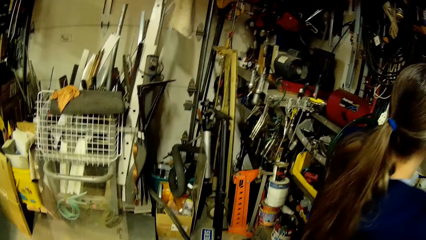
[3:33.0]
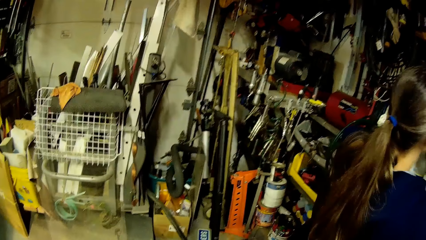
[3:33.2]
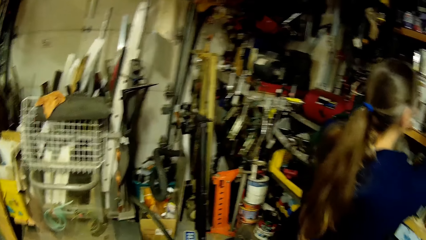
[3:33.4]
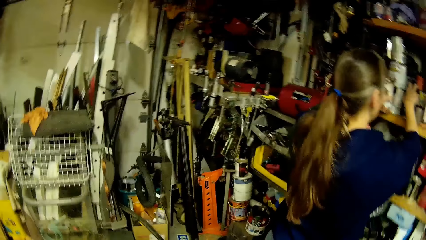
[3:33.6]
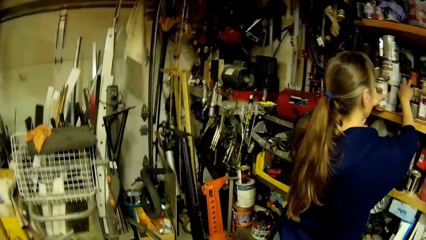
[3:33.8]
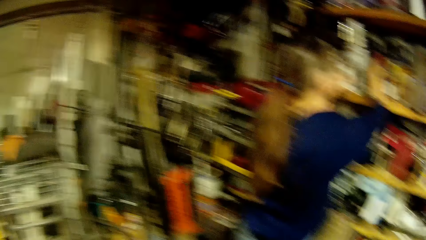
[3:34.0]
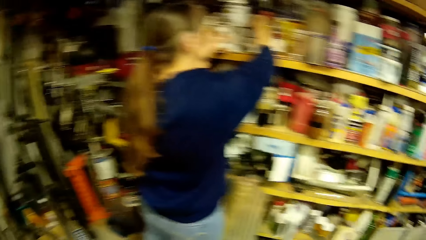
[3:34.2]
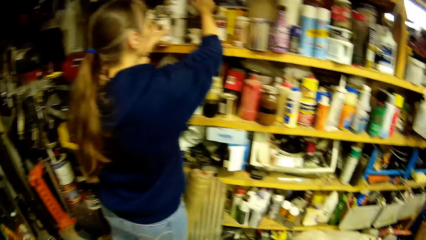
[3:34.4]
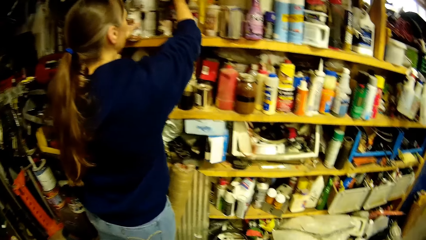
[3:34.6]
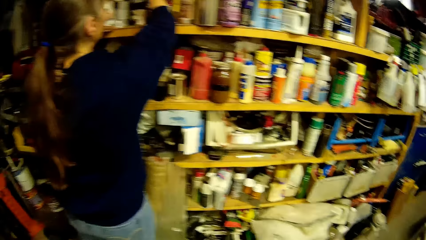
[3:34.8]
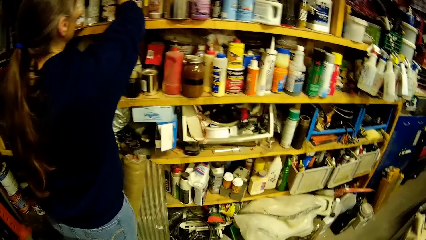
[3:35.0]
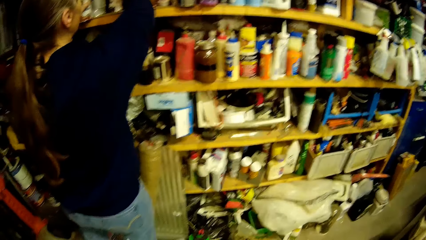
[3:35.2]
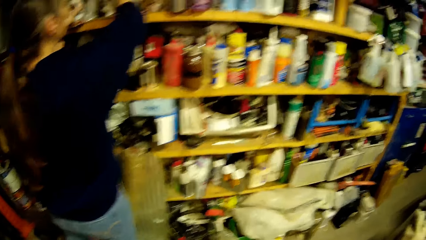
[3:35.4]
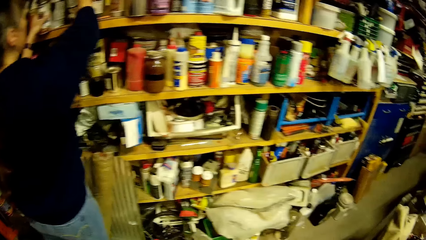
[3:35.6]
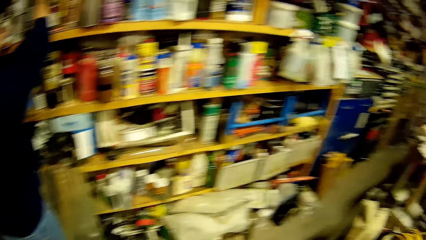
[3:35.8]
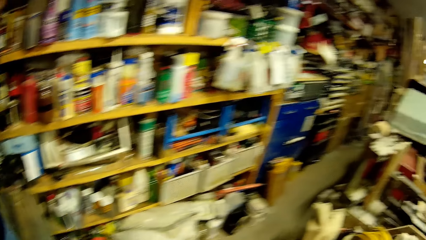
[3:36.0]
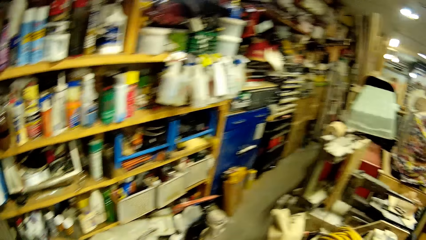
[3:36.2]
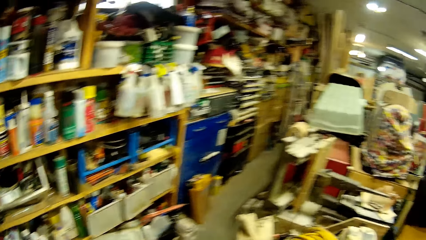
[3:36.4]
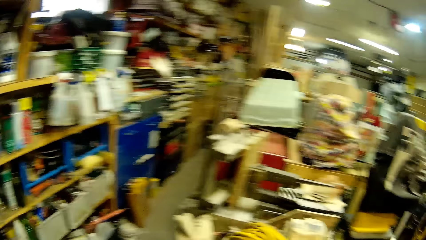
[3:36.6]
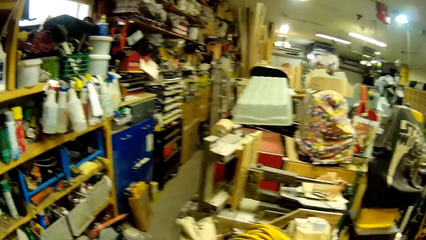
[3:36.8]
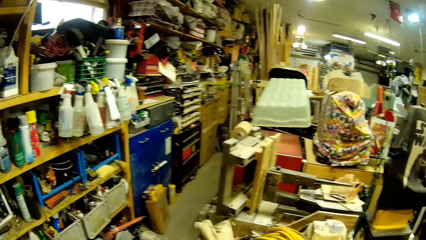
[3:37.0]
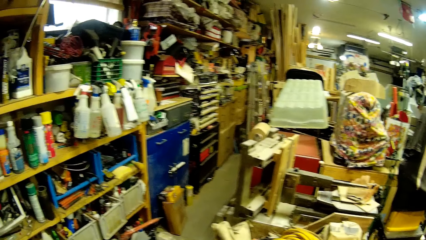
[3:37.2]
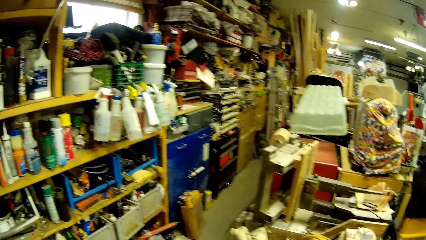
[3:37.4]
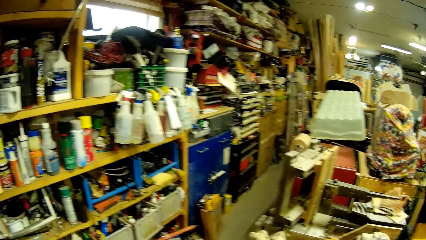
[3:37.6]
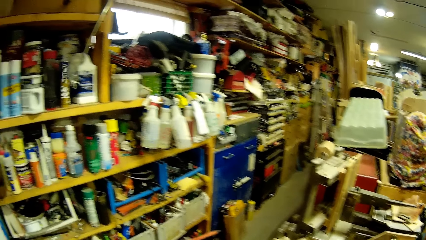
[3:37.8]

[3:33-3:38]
A woman adjusts a container on the shelf with her right hand.

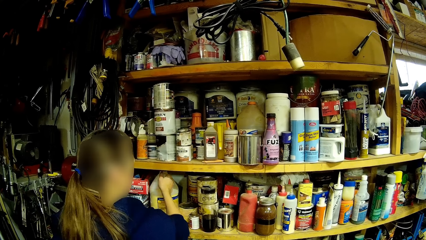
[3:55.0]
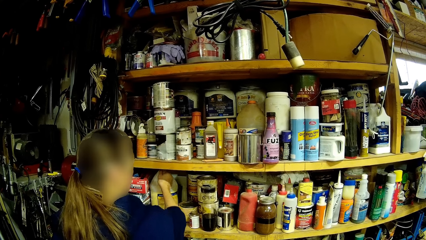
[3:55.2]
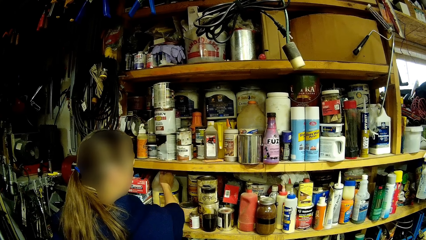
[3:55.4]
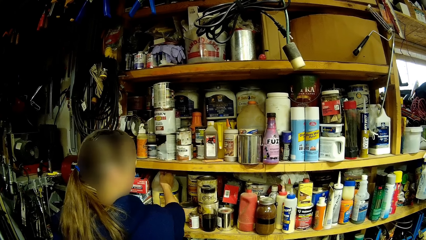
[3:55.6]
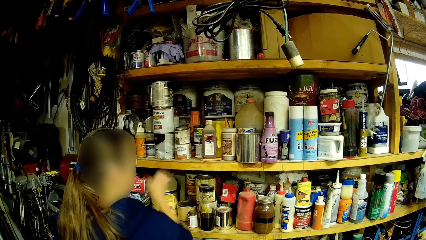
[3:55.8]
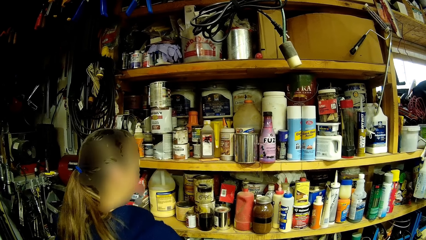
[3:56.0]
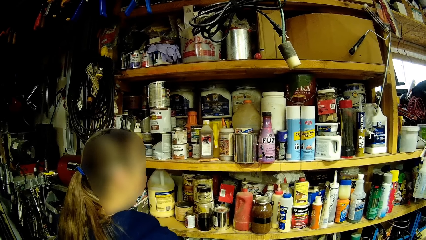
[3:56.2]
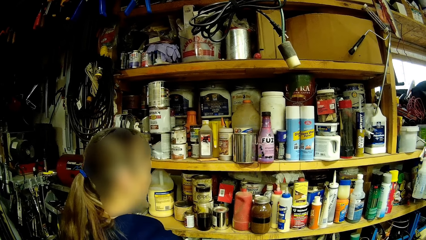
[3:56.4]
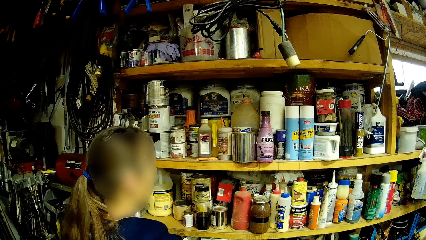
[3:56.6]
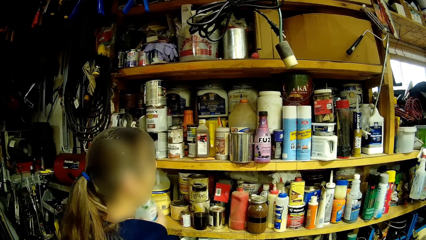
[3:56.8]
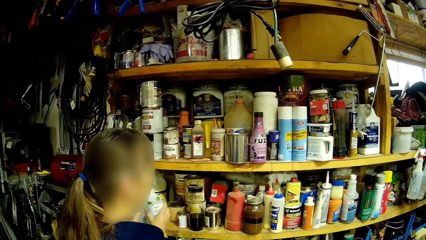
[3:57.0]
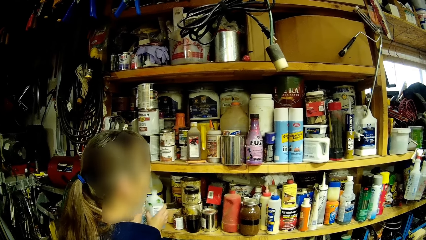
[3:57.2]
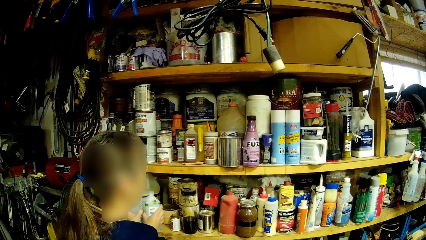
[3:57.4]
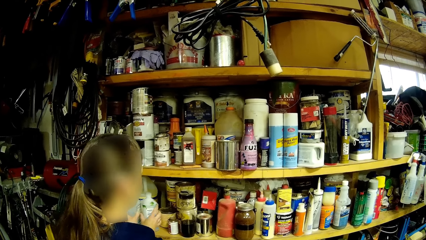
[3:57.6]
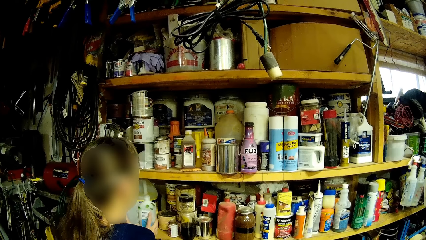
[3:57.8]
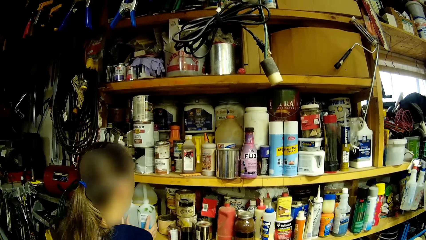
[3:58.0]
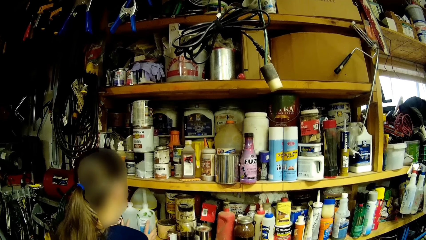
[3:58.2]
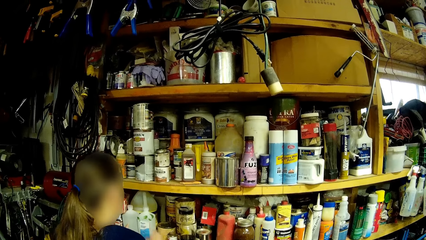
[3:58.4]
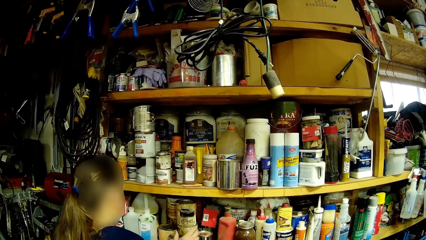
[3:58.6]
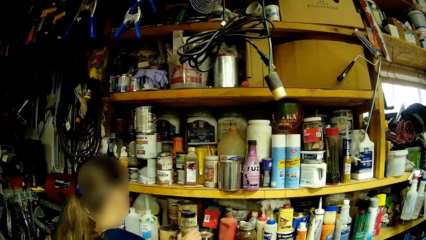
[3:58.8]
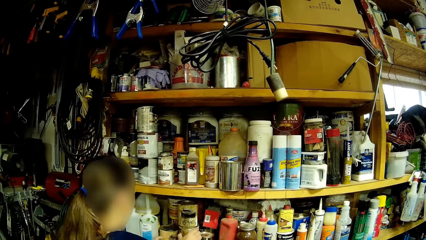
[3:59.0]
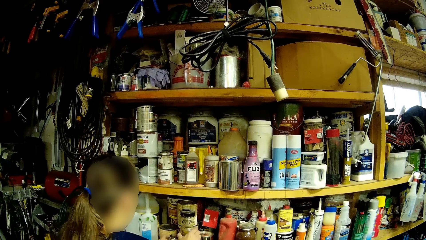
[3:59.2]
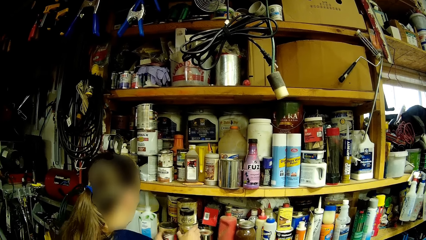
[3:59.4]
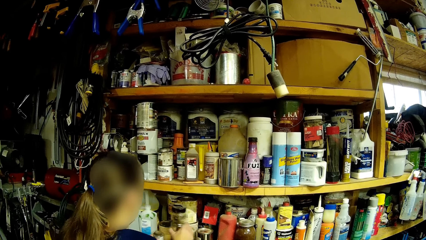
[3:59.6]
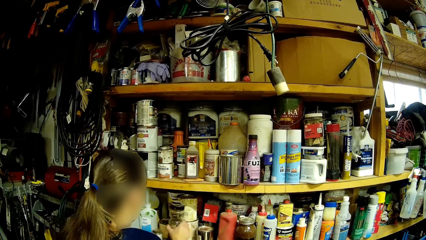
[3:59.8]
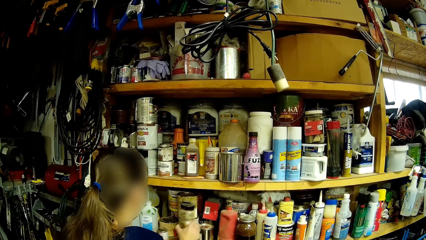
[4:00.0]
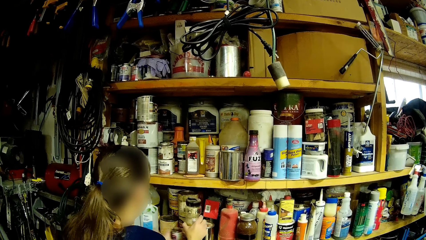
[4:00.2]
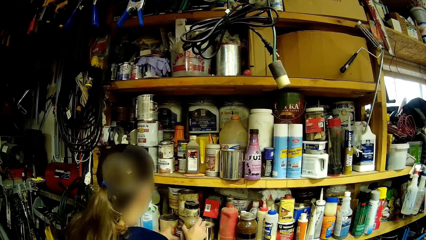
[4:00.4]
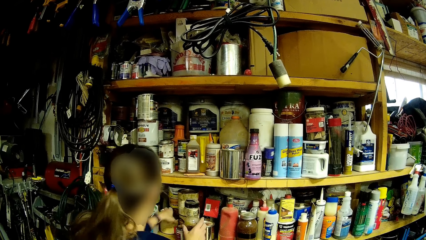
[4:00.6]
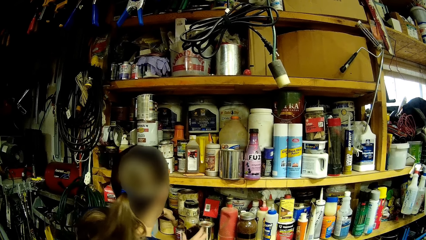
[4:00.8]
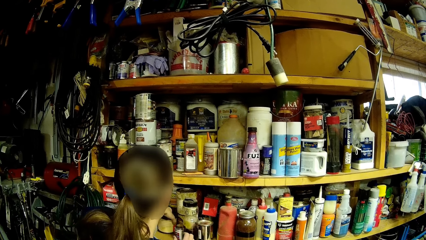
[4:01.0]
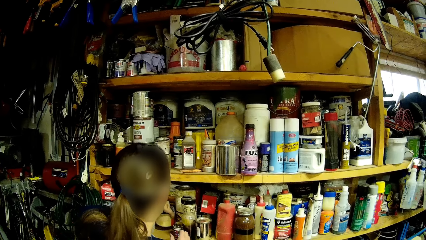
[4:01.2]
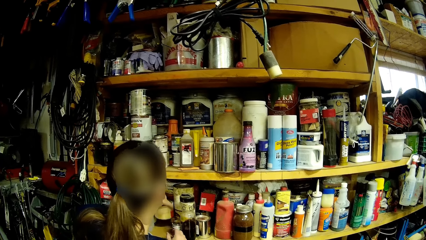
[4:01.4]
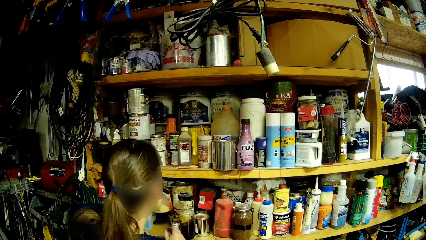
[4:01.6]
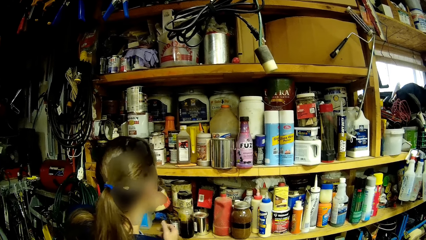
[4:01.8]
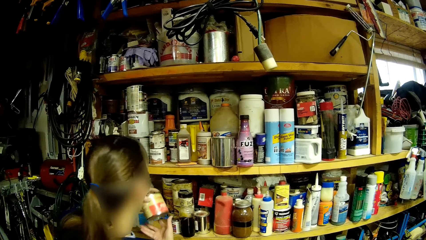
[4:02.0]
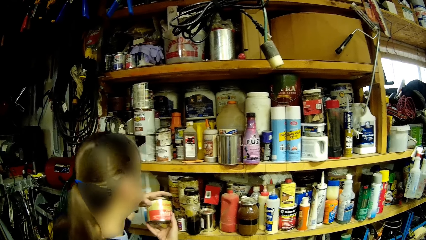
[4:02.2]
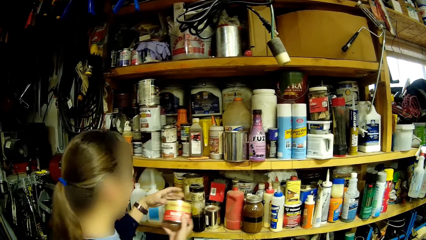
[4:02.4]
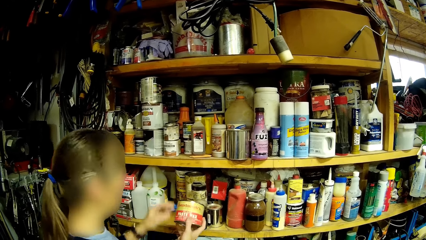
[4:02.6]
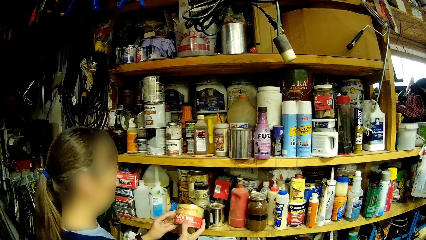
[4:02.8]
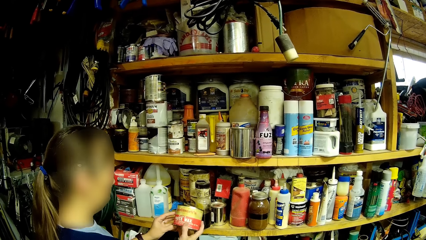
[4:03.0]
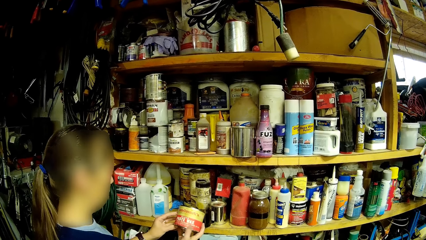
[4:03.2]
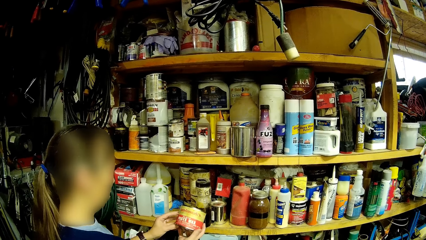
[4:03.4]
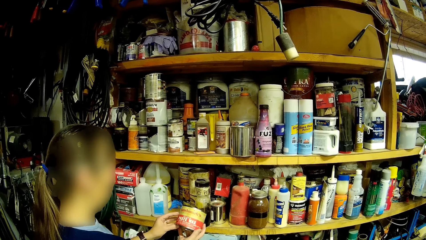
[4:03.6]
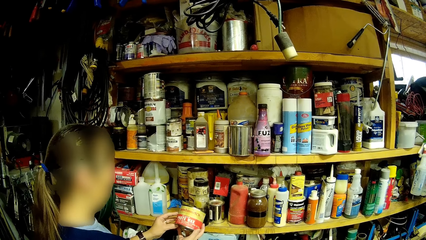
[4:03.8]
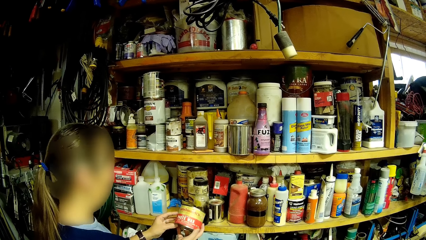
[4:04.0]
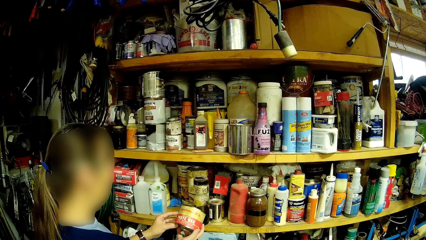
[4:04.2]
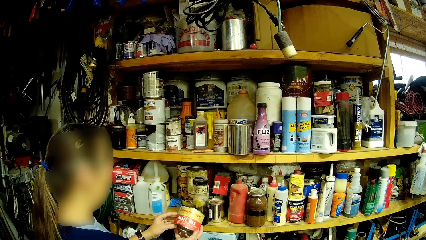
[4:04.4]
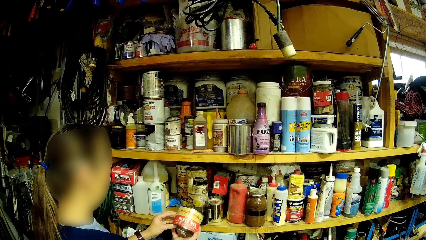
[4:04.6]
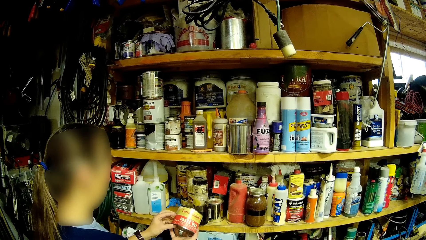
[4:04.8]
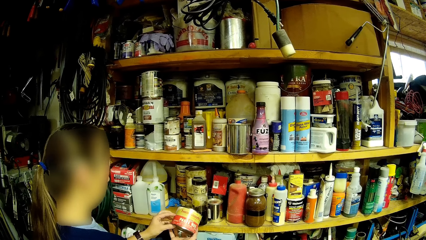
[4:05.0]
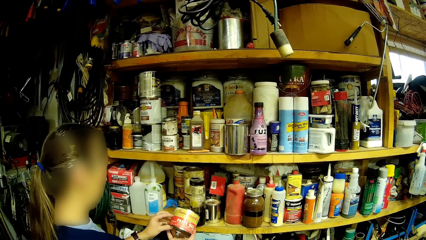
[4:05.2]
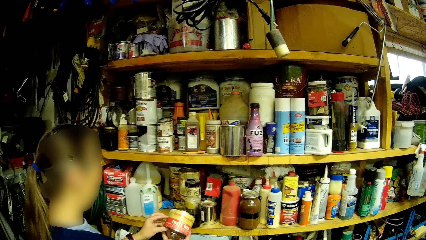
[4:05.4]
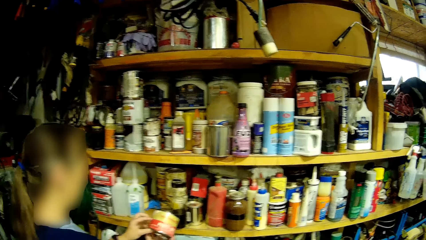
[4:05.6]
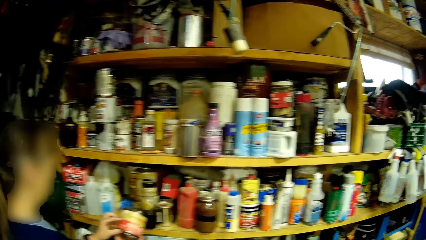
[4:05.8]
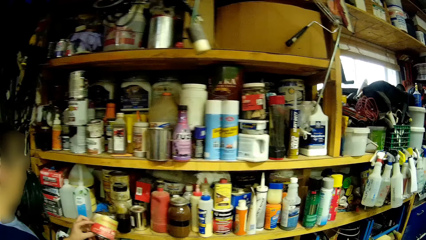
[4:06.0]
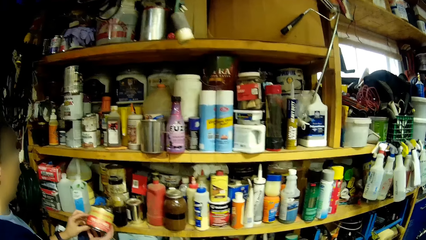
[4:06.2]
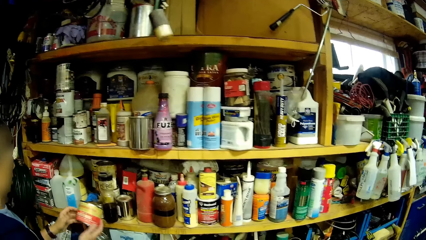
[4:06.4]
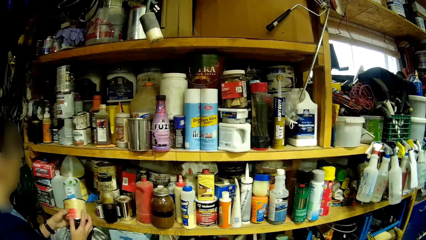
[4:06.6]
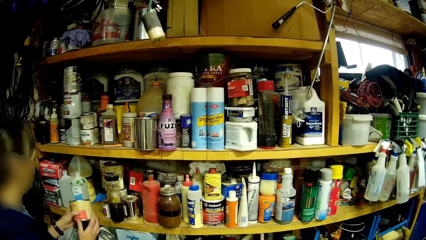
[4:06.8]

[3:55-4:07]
A woman returns the bottle on the shelf with her right hand. The woman returns the bottle on the shelf with both hands. The woman adjusts the bottle of oil on the shelf with her right hand. The woman picks up a container on the shelf with her left hand. The woman checks the container with both hands.
